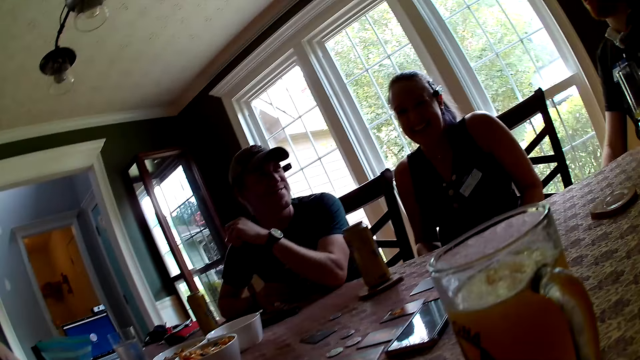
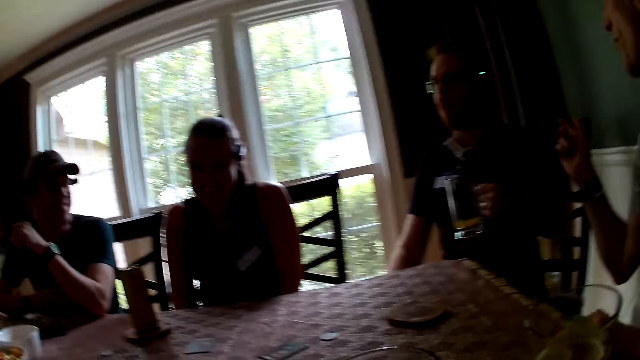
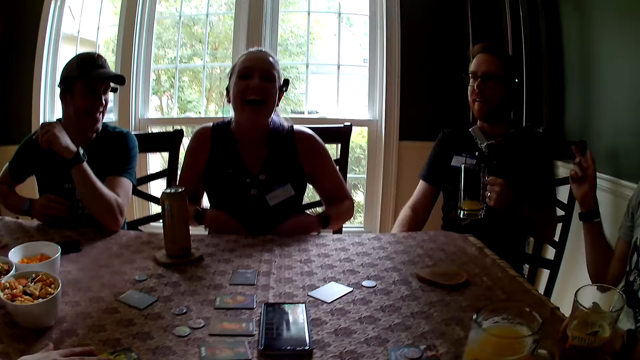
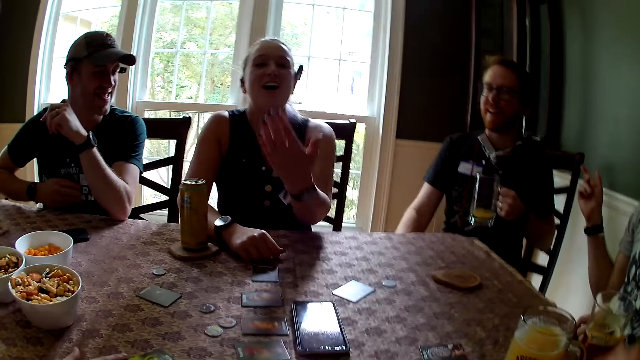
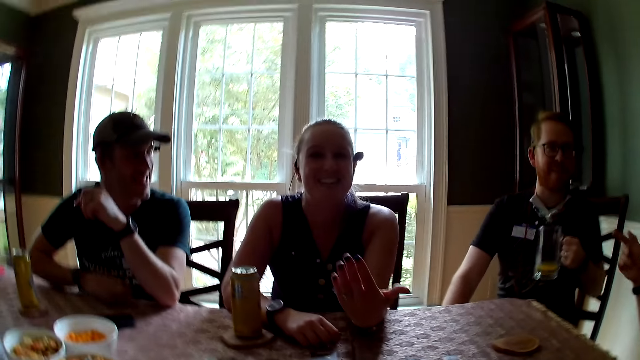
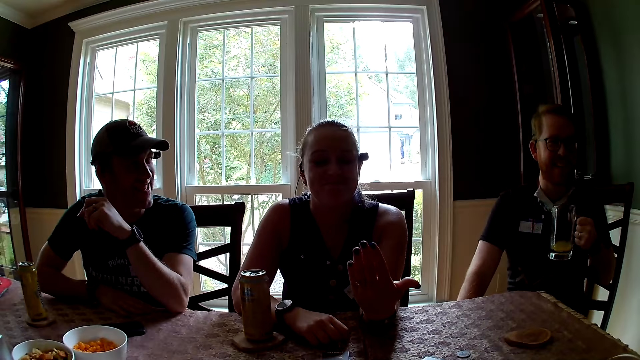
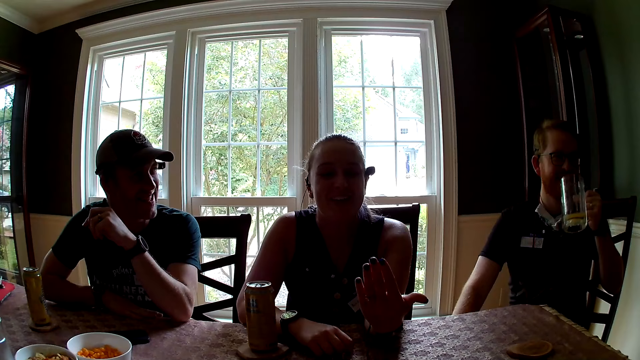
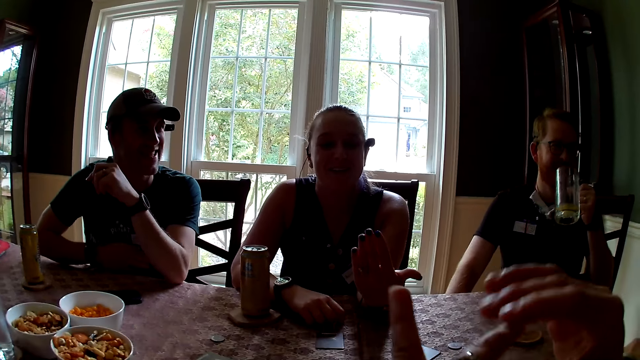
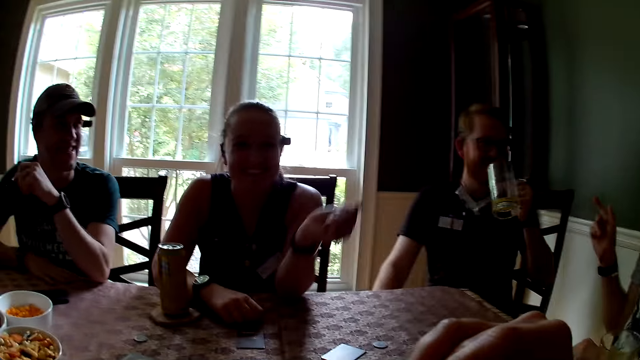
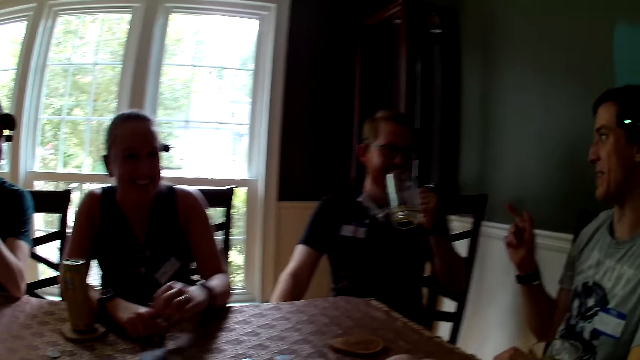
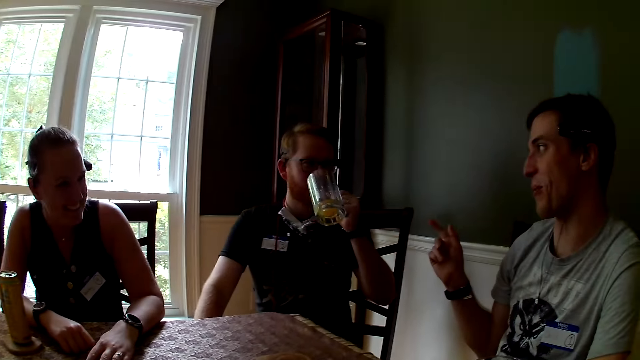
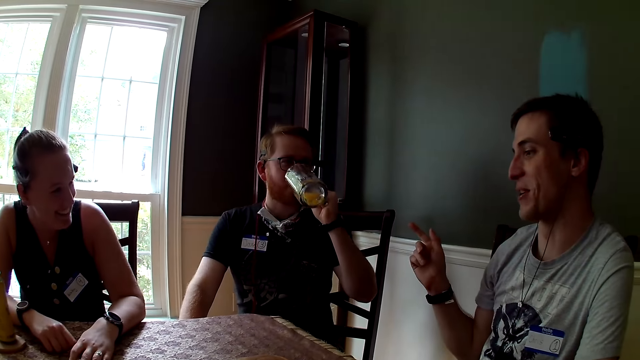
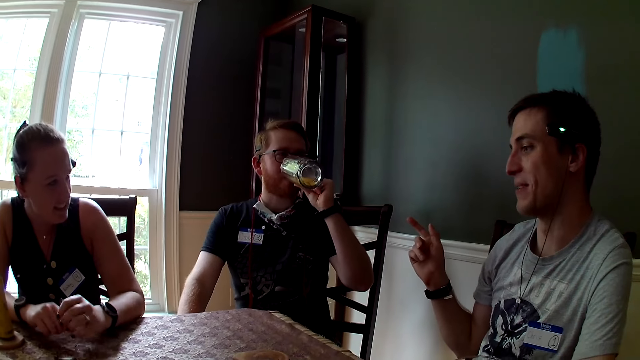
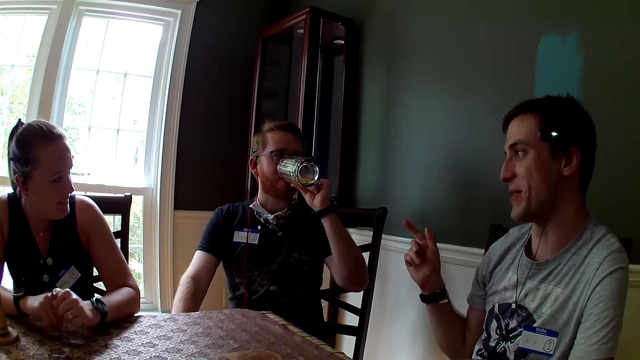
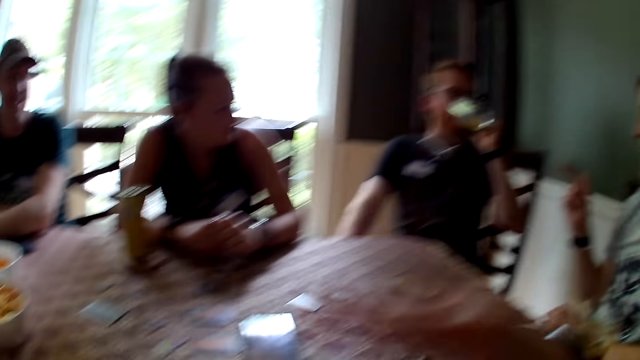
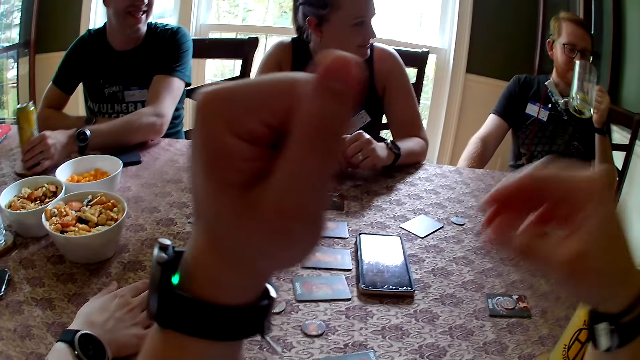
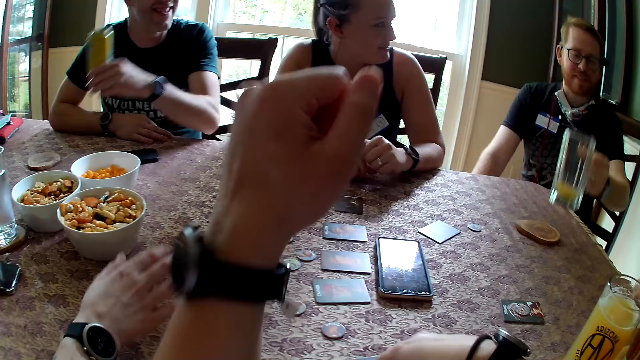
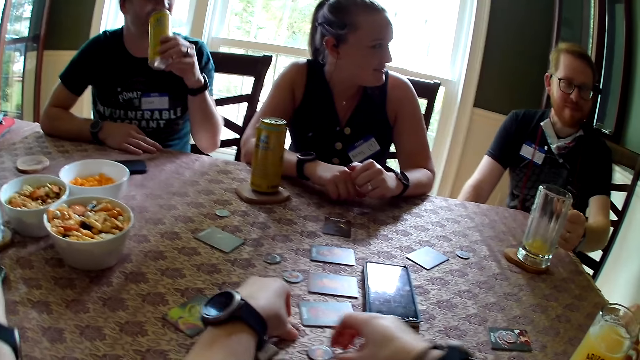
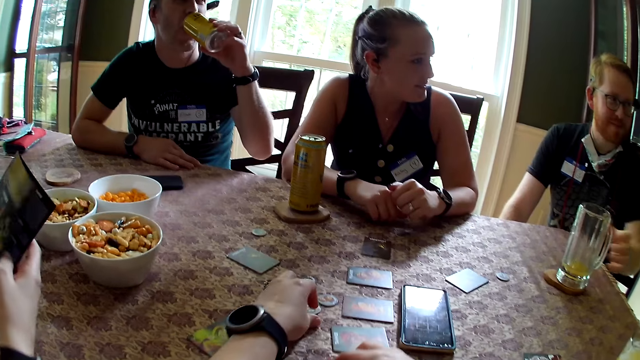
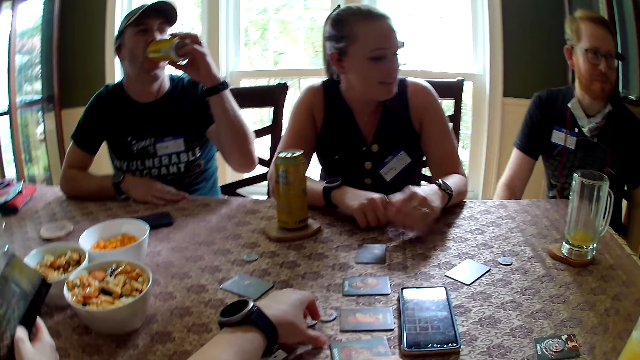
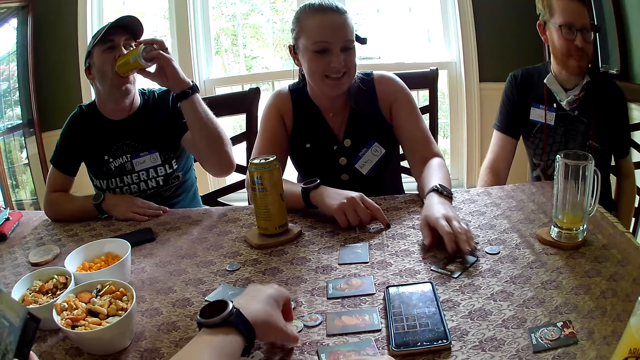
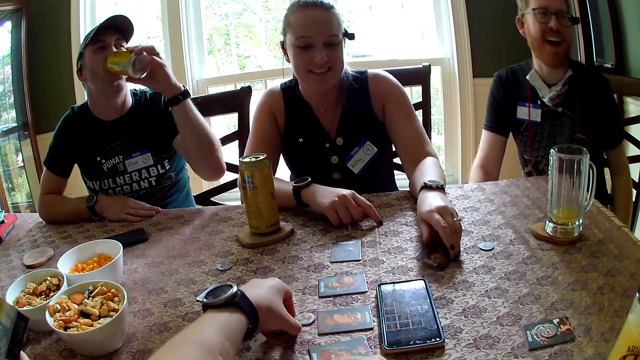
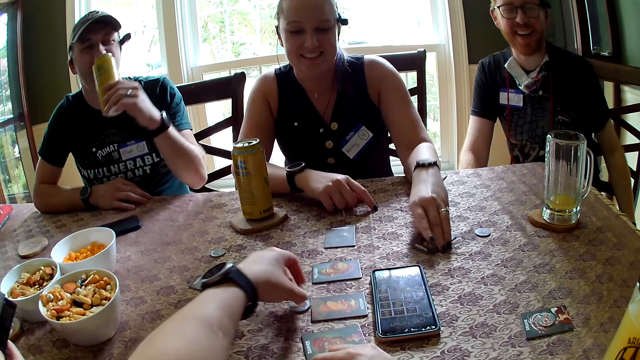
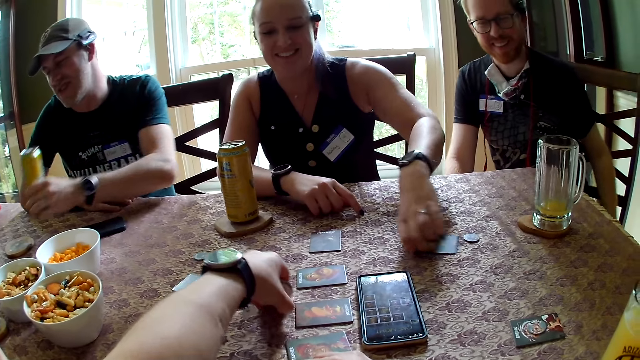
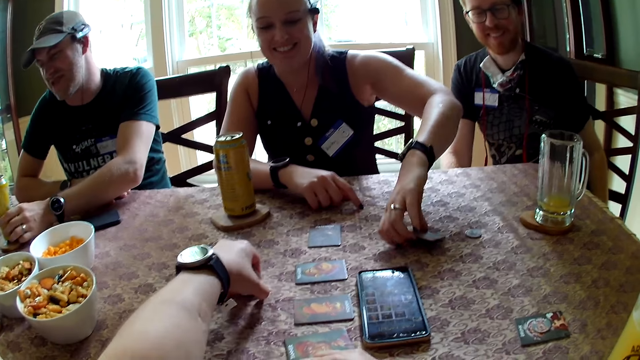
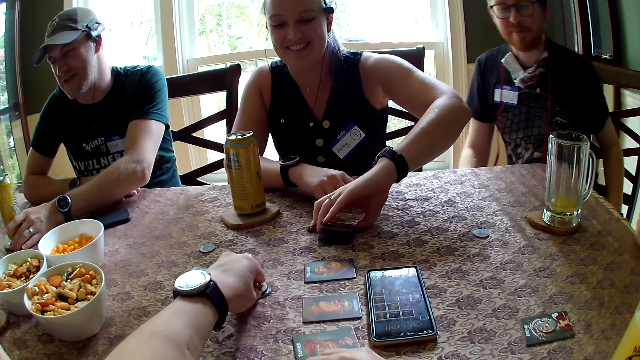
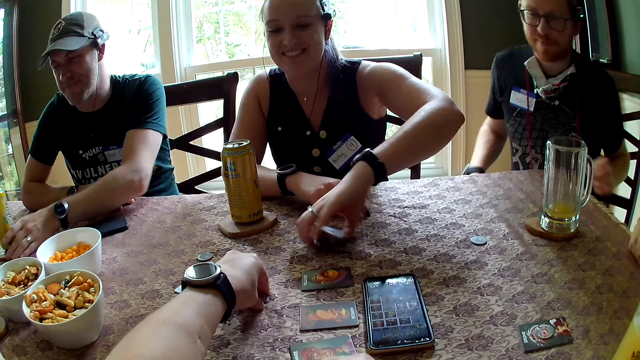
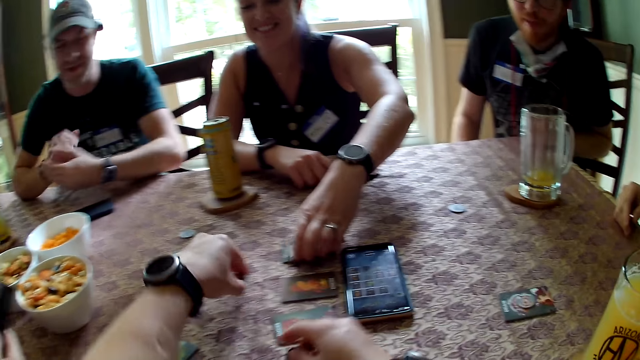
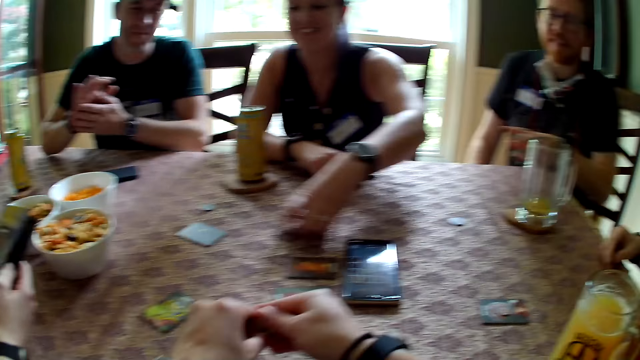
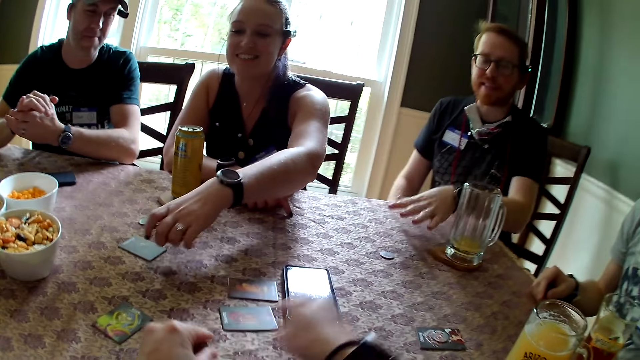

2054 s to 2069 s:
The camera wearer looks at a woman. They look at a man. Another man drinks beer from the cup in his left hand. A third man carries canned beer with his left hand. The camera wearer picks up a card on the table. They pick up tokens on the table with both hands. The second man drops the cup of beer on the table with his left hand. The third man drinks beer out of a can in his left hand. Another woman picks up cards on the table with her left hand. The third man drops the canned beer on the table.

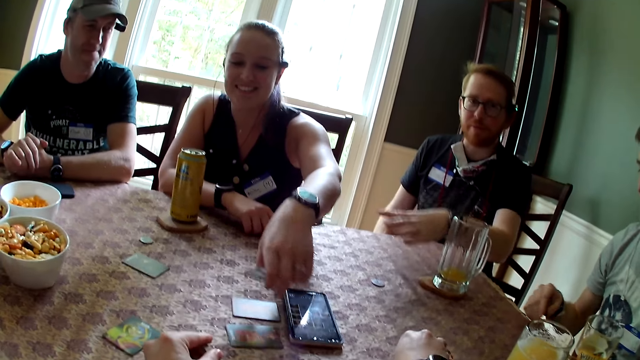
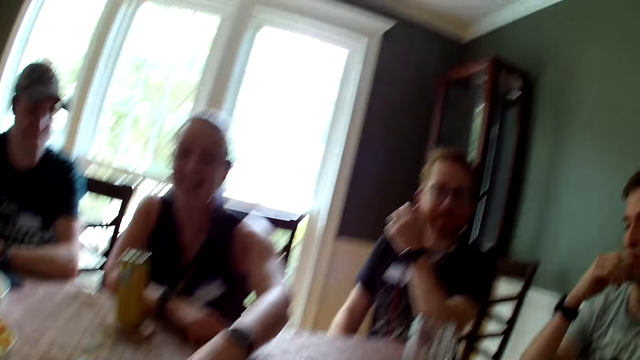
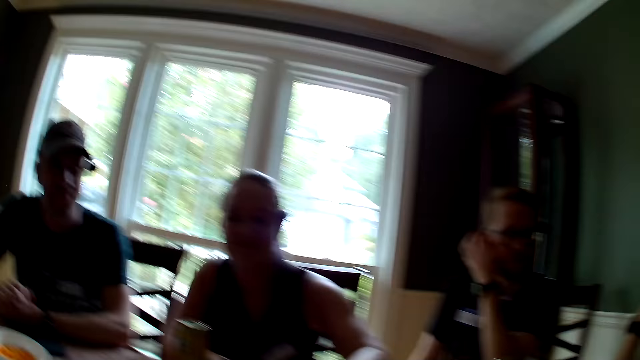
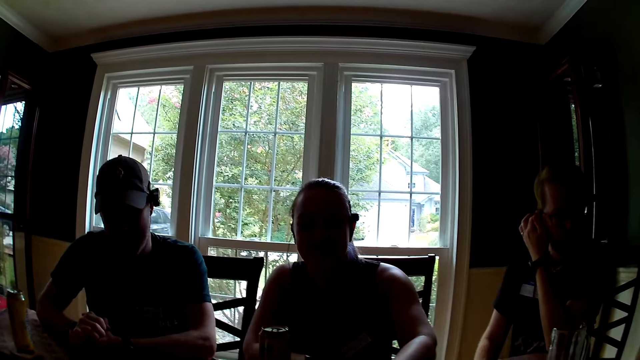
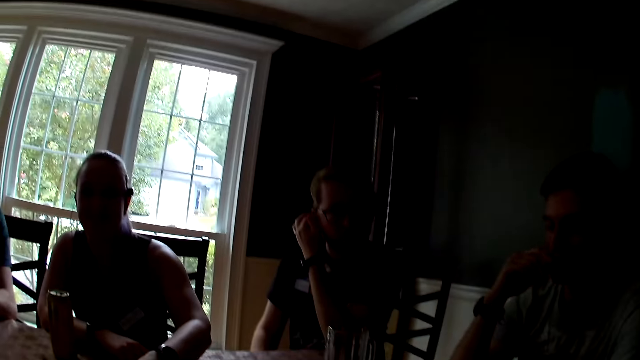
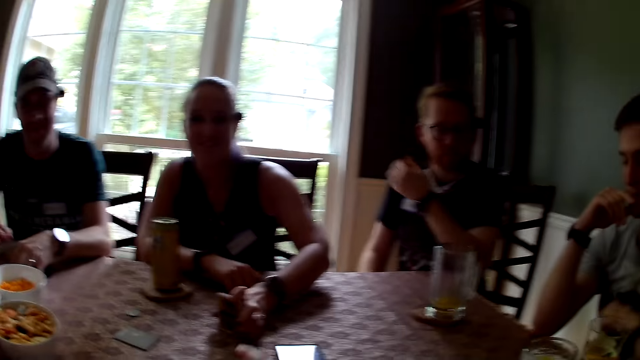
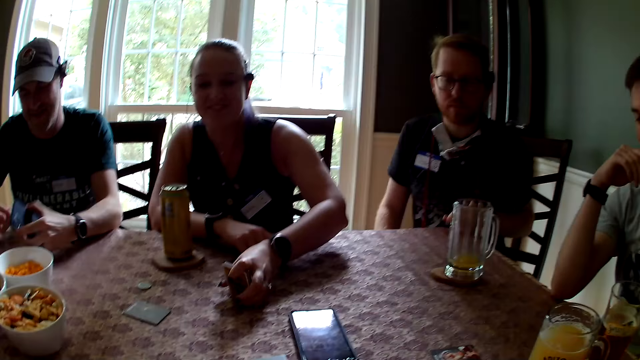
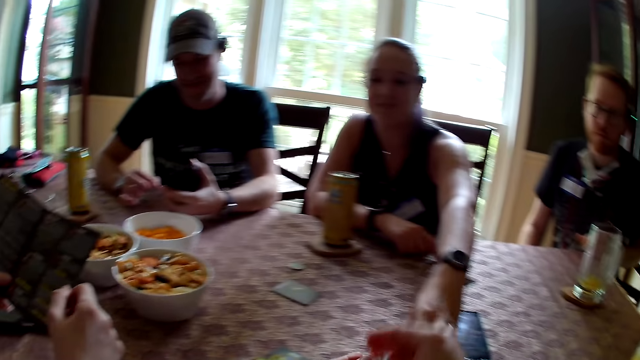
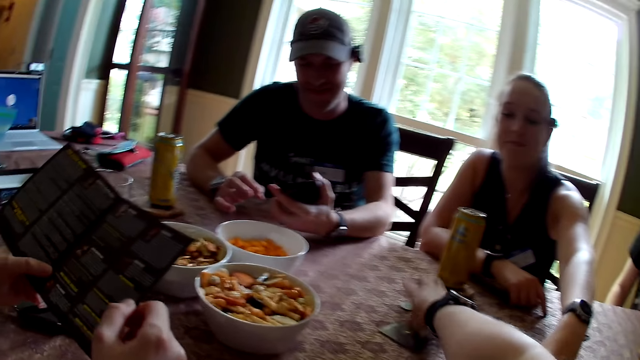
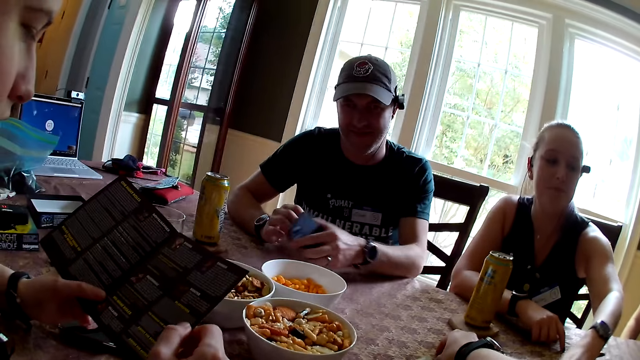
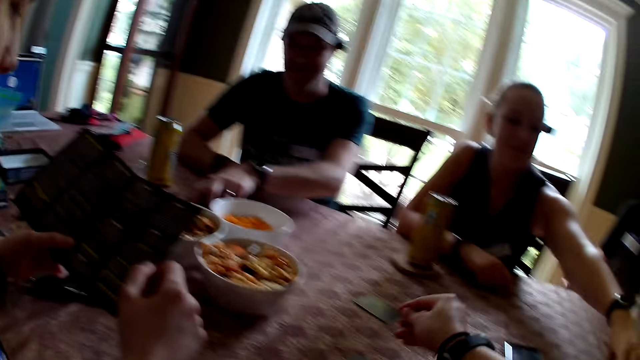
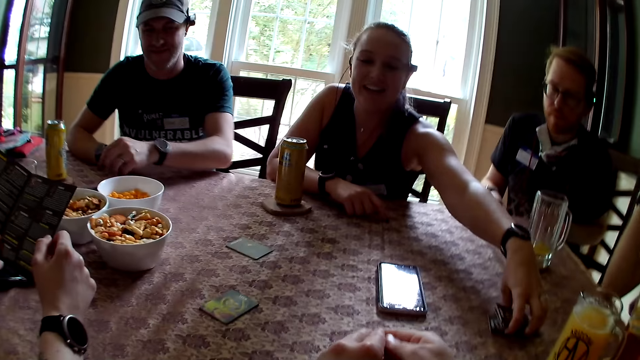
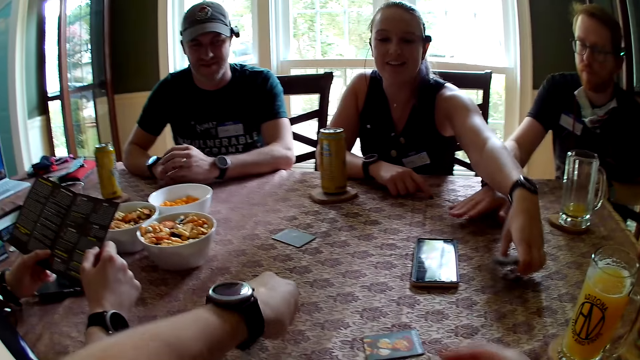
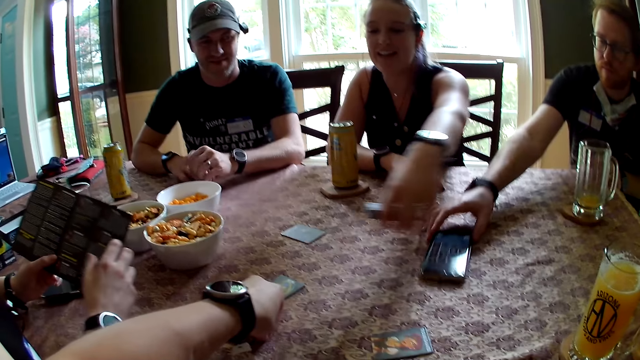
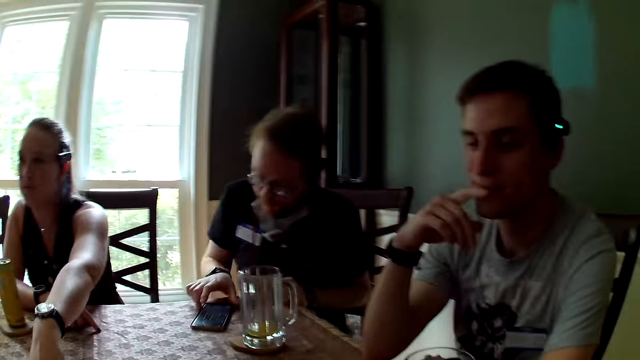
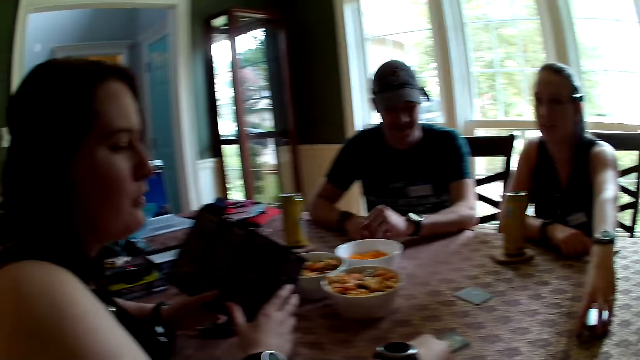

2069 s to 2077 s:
The woman reads One Night Ultimate Werewolf's manual in her two hands. The man drags a phone on the table with his left hand.
